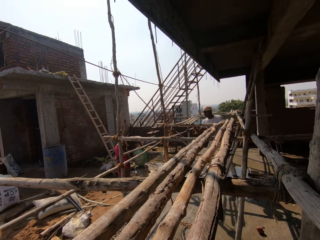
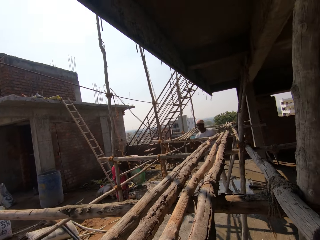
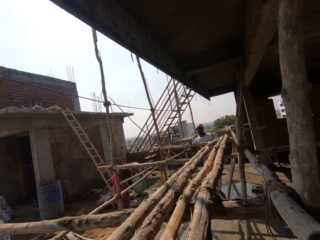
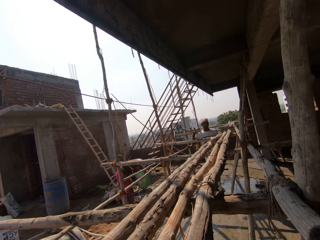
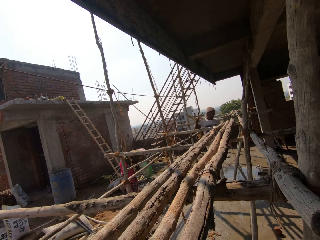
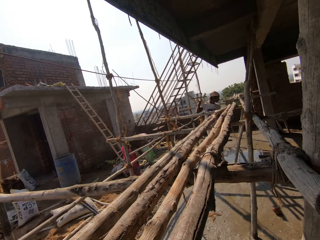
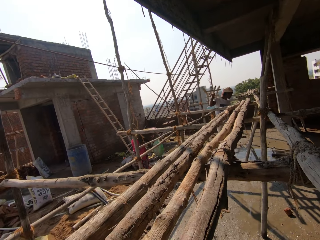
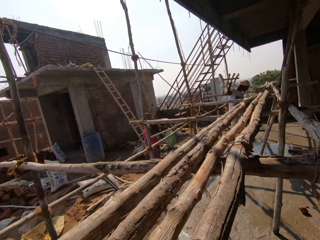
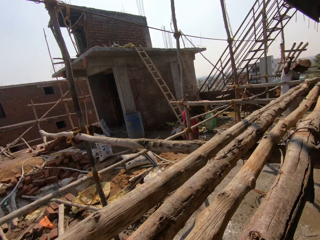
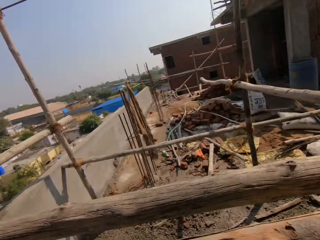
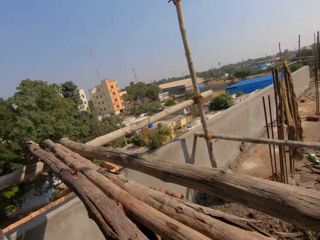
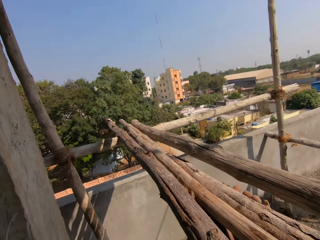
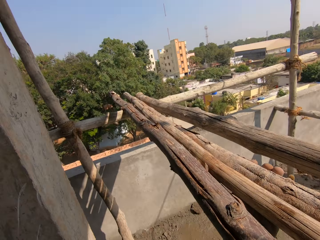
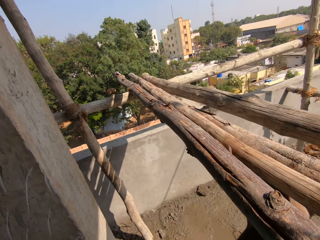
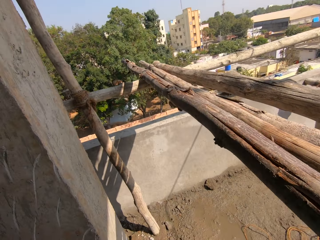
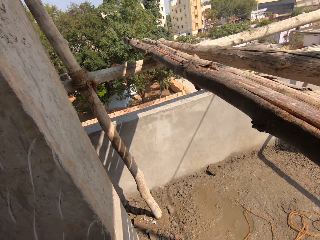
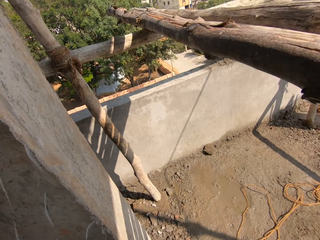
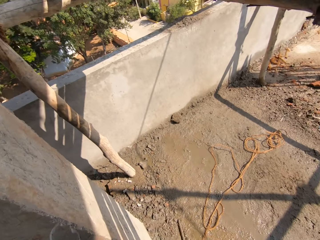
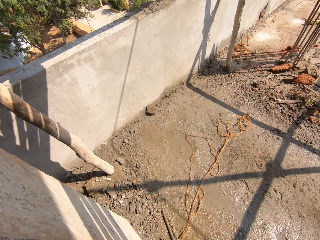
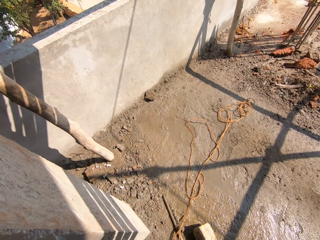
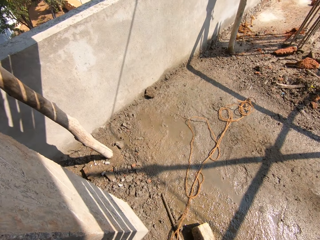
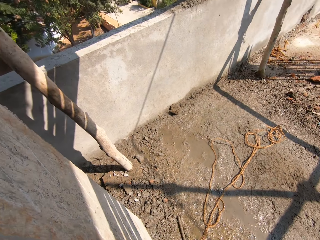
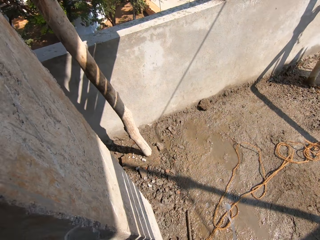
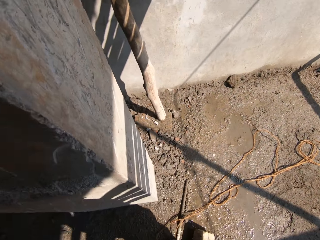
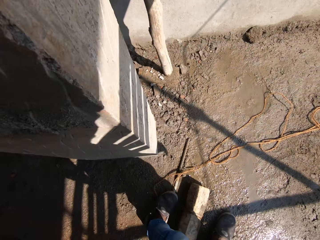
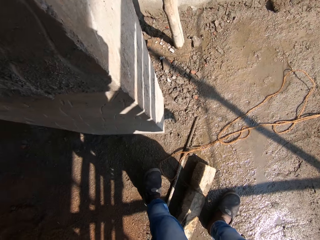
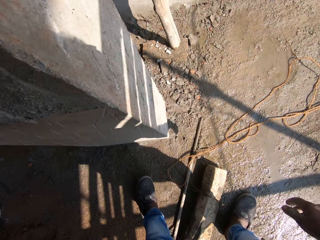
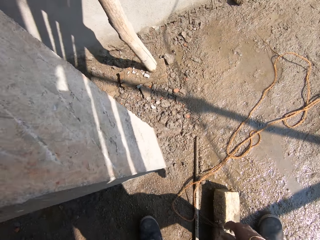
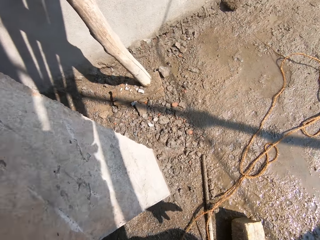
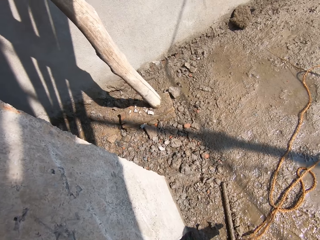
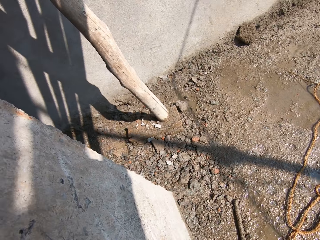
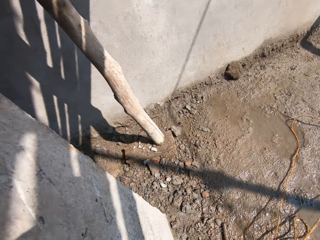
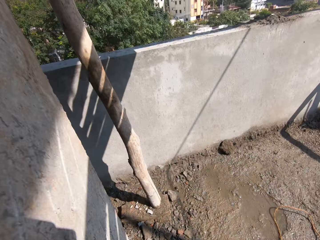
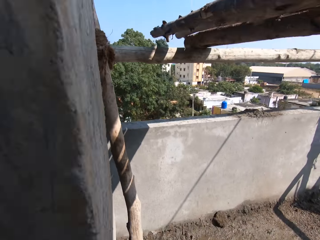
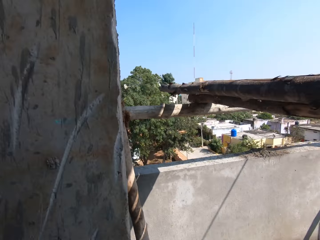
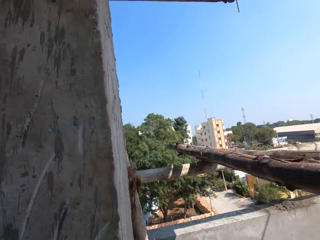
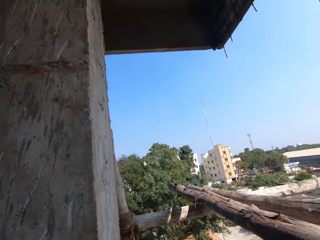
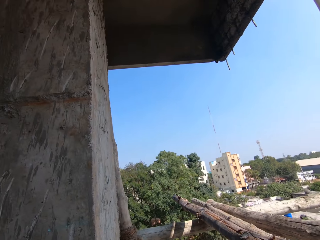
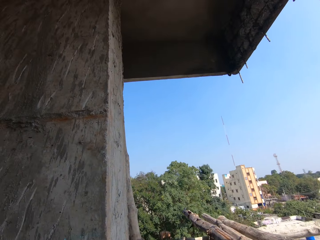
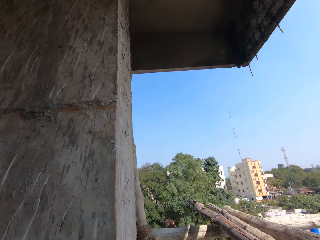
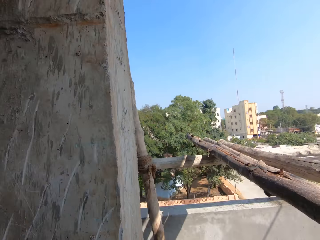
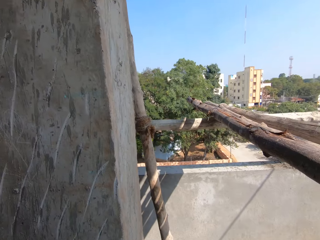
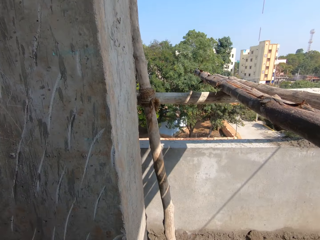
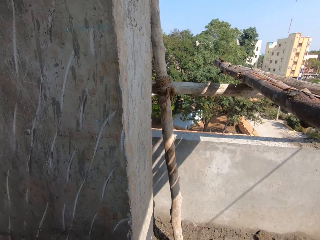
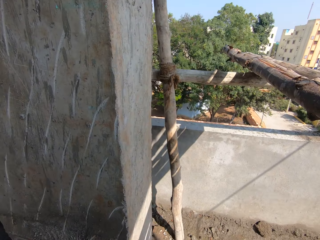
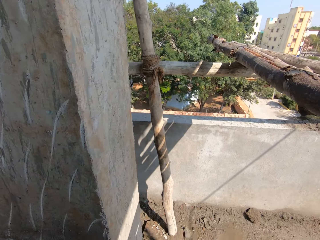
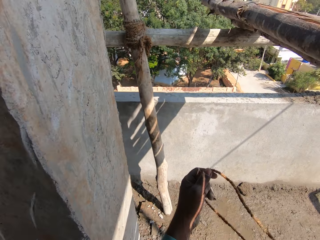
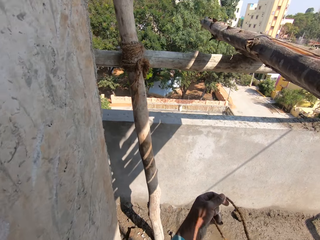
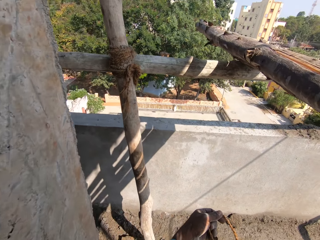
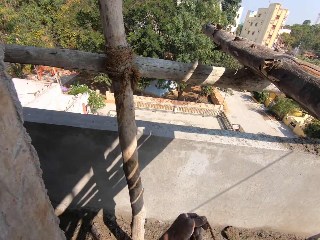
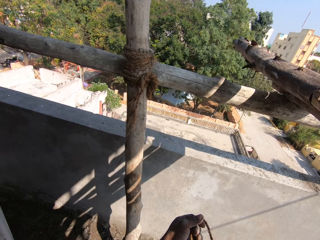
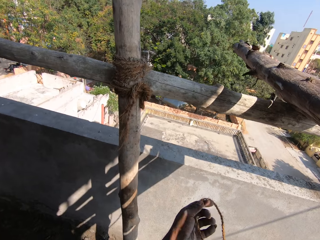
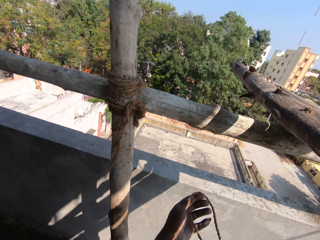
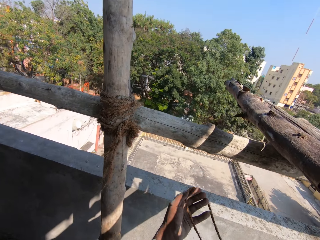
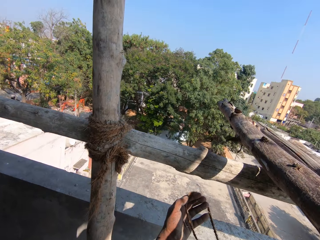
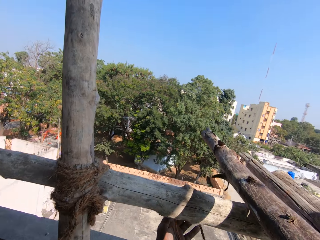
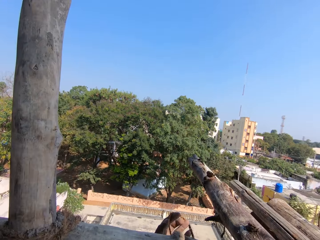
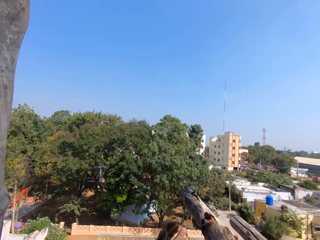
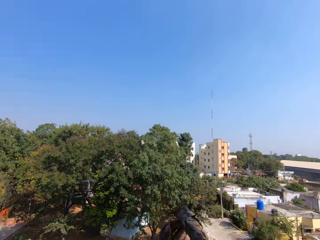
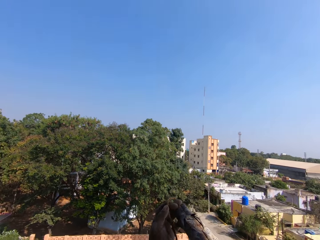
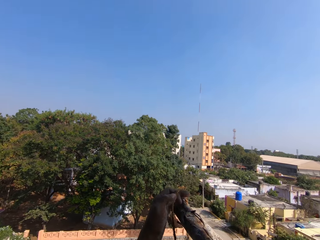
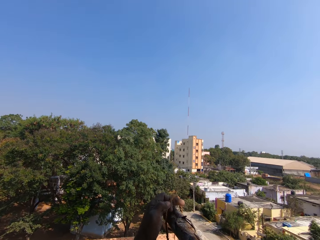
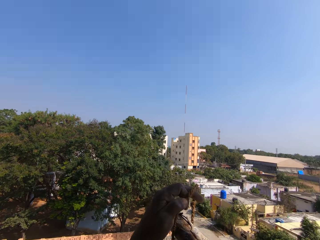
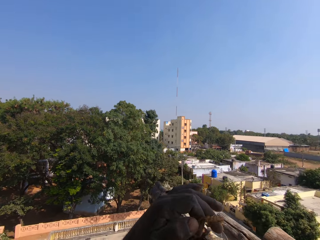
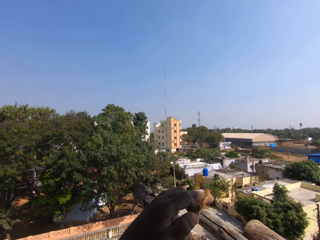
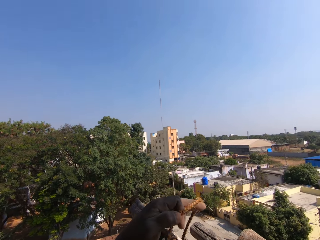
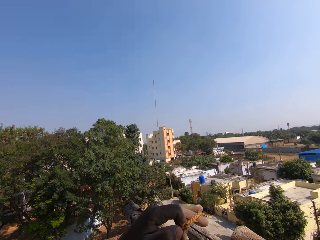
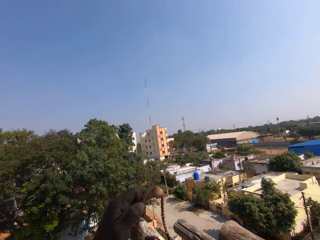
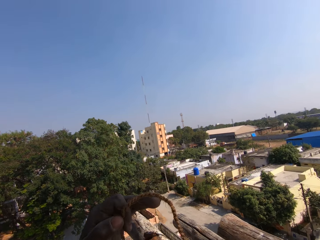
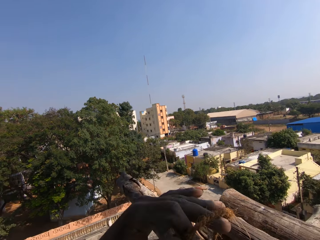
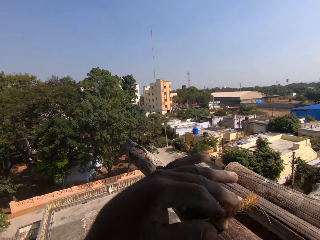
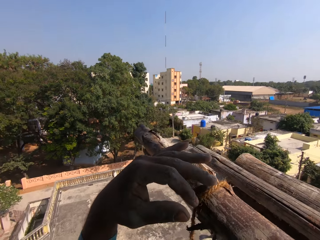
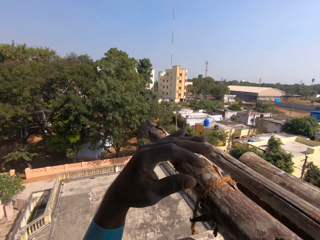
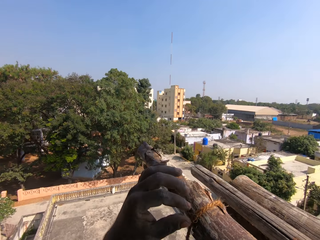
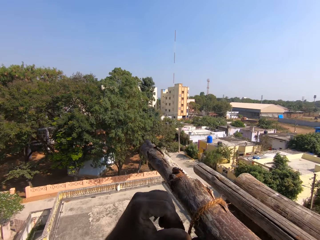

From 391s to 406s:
A man lifts poles. The camera wearer looks at the timbers, turns around, looks around, walks in the yard, holds a string, takes the rope and ties the poles.

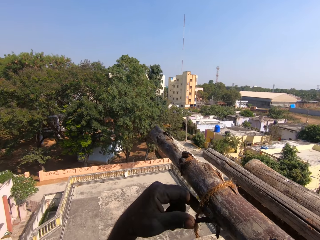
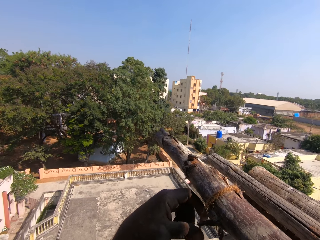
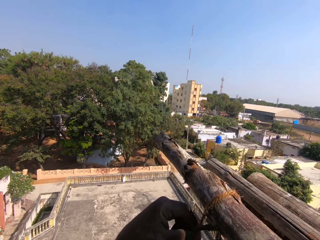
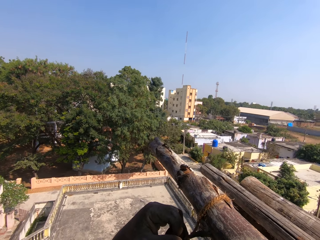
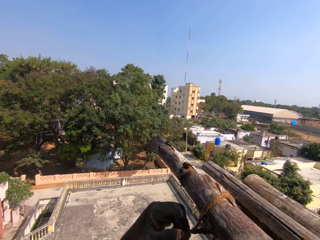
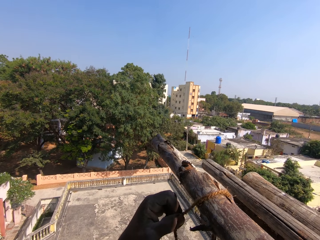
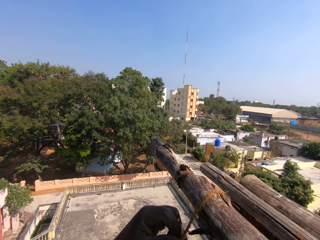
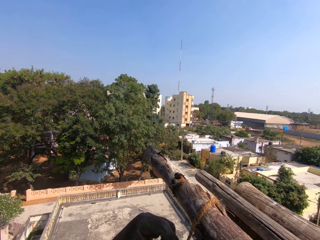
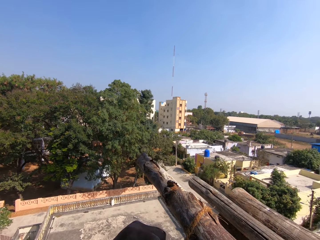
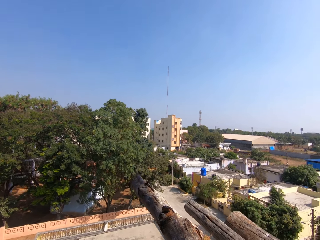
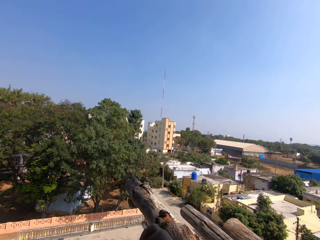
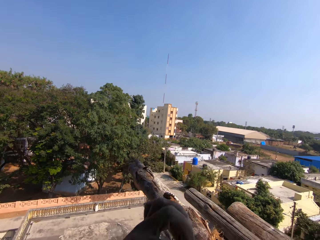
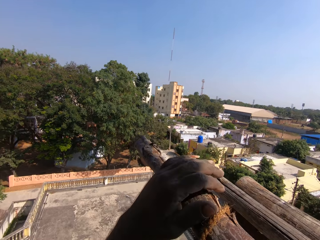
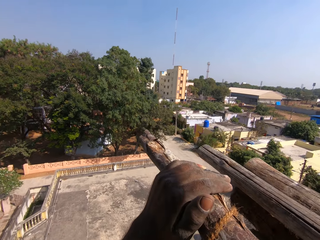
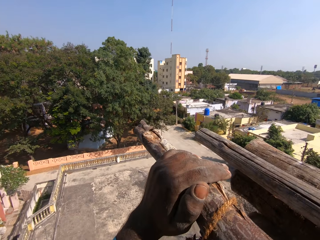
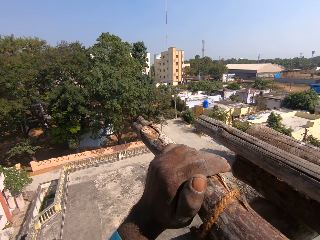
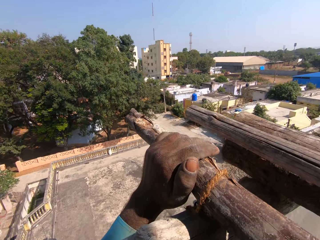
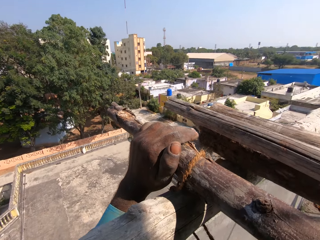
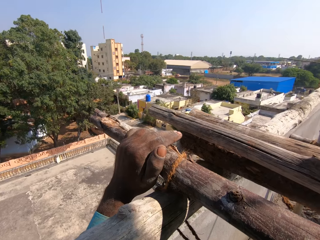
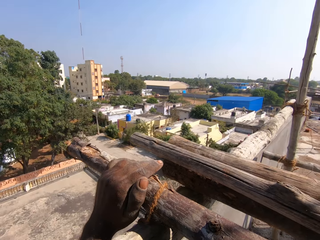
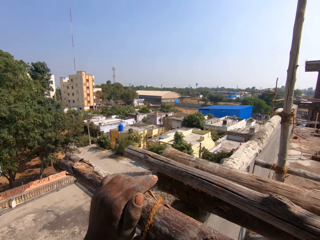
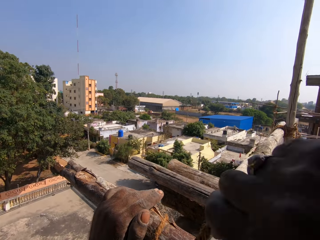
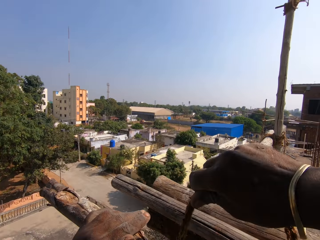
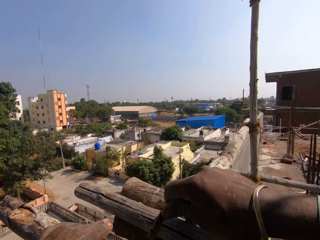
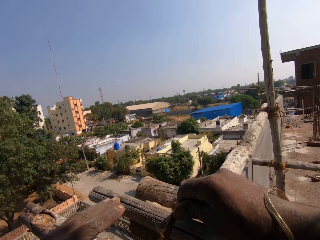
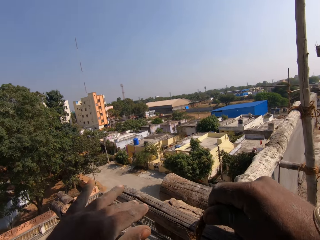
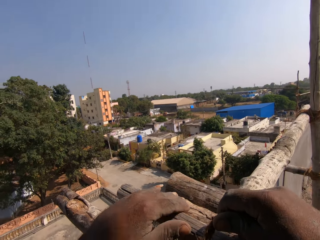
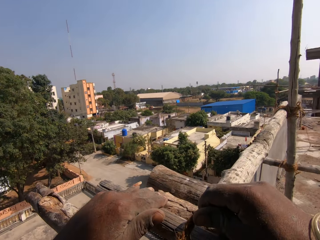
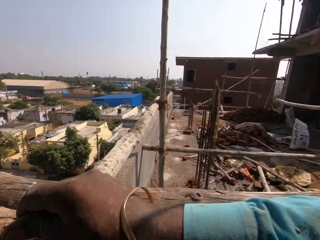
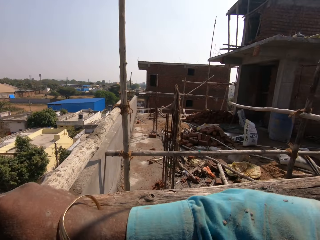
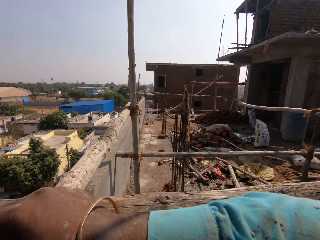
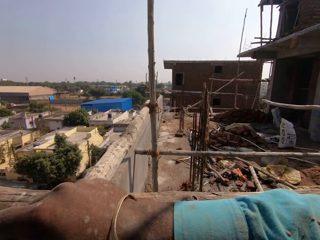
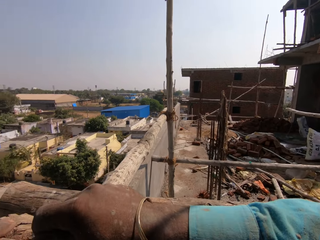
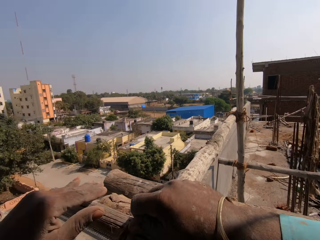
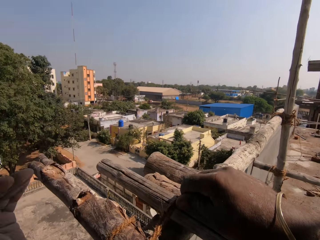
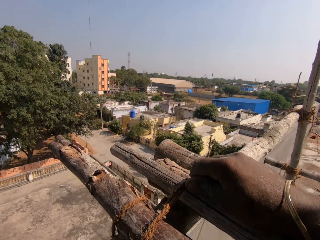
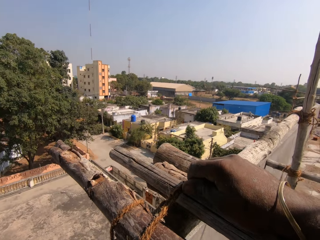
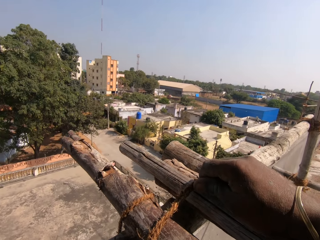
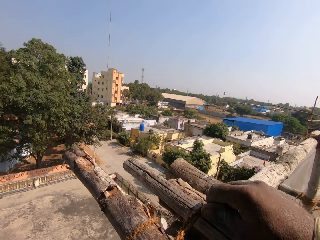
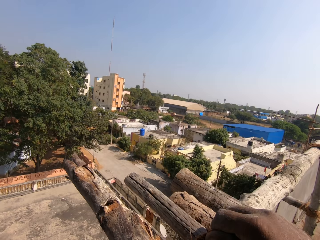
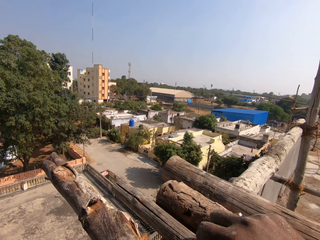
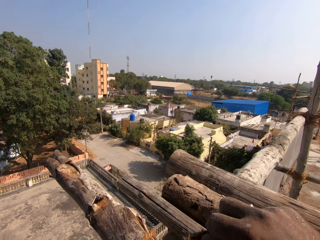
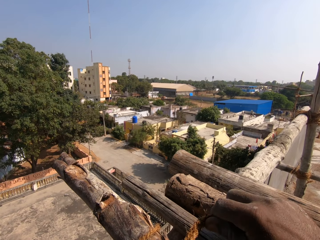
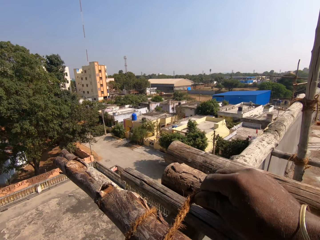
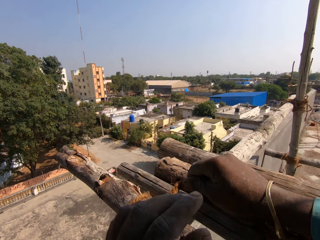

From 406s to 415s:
The camera wearer holds the pole and ties the poles.
